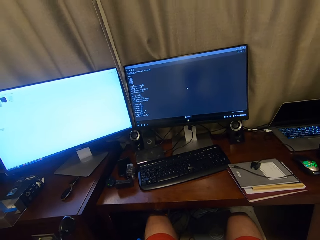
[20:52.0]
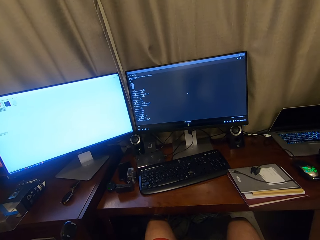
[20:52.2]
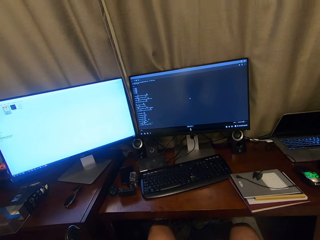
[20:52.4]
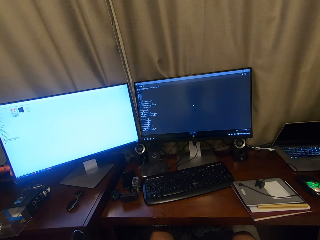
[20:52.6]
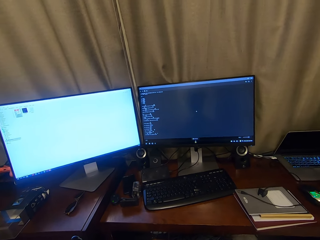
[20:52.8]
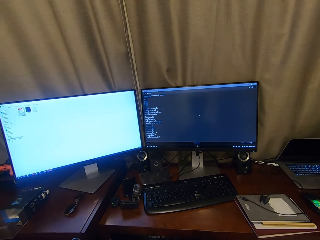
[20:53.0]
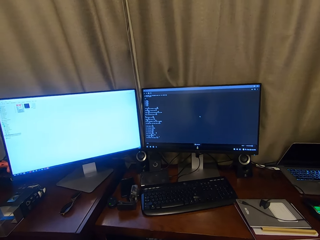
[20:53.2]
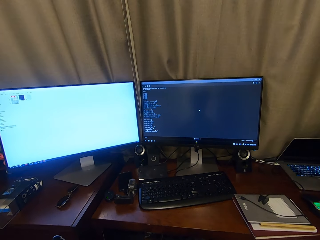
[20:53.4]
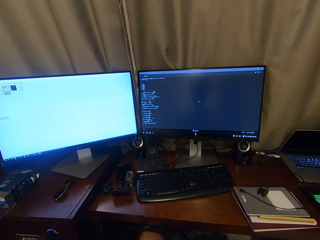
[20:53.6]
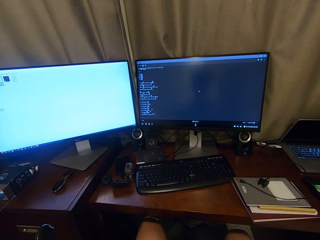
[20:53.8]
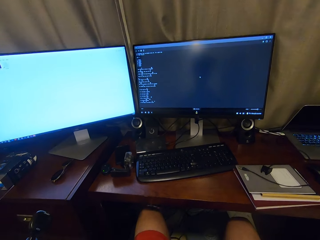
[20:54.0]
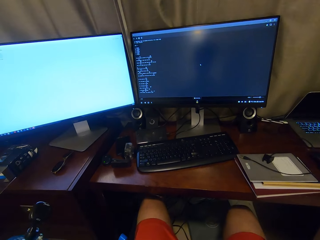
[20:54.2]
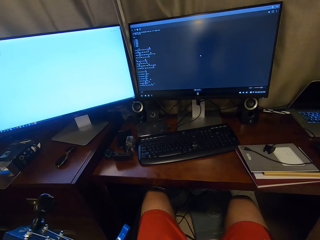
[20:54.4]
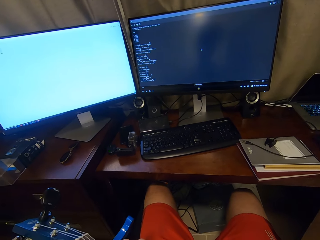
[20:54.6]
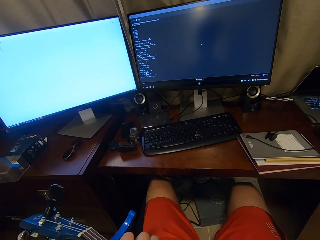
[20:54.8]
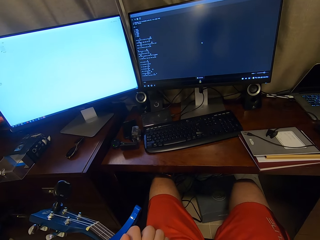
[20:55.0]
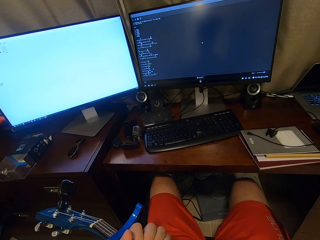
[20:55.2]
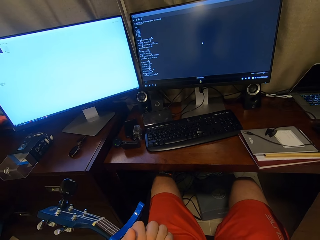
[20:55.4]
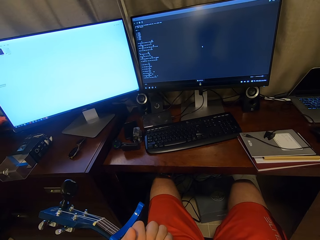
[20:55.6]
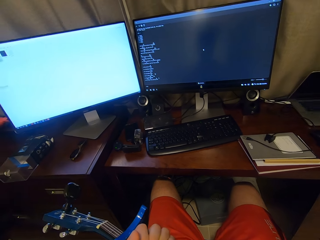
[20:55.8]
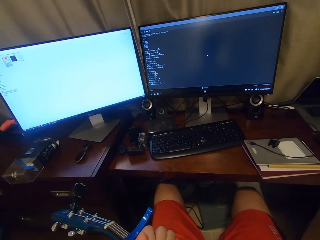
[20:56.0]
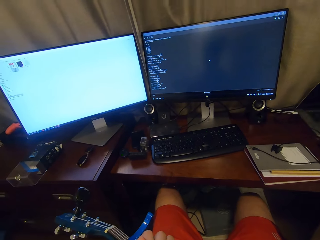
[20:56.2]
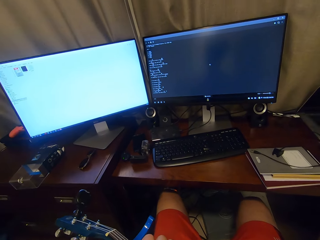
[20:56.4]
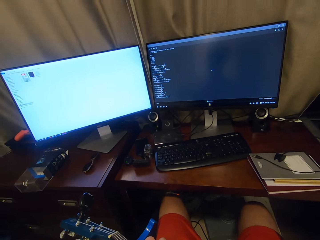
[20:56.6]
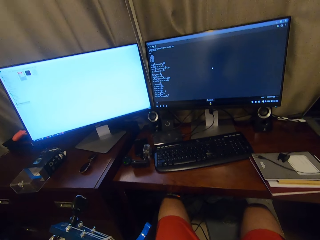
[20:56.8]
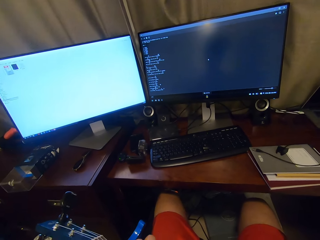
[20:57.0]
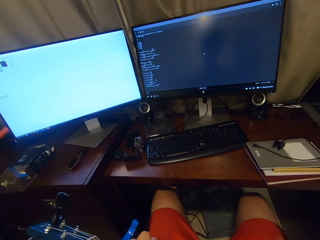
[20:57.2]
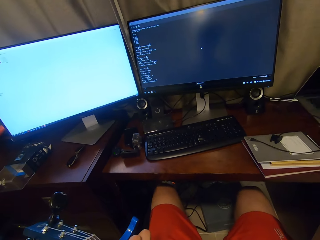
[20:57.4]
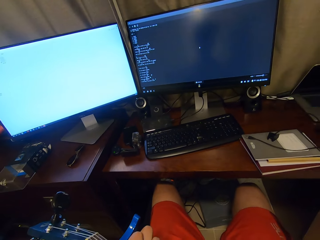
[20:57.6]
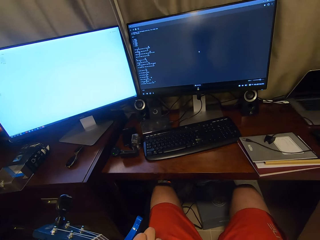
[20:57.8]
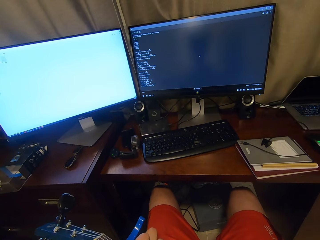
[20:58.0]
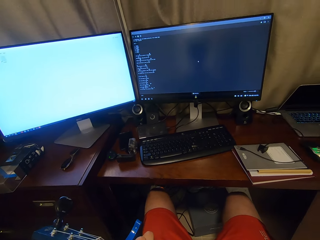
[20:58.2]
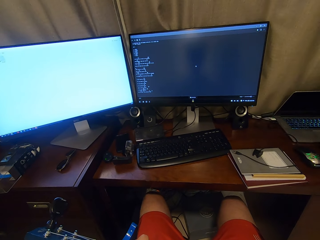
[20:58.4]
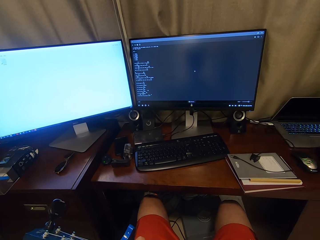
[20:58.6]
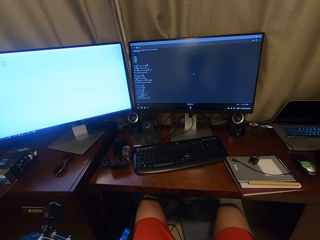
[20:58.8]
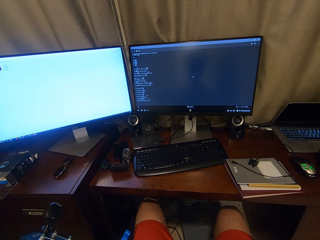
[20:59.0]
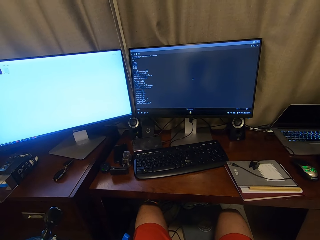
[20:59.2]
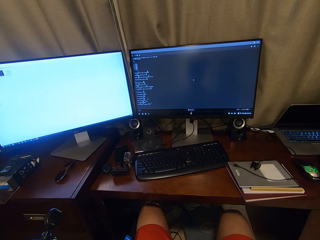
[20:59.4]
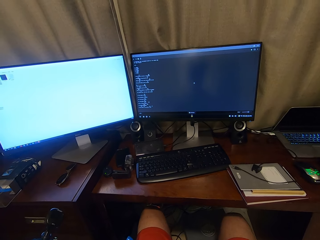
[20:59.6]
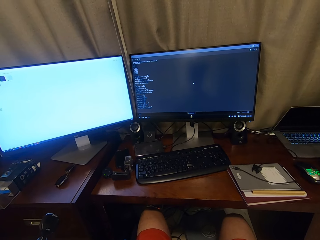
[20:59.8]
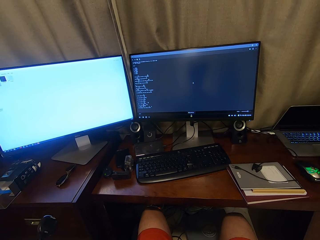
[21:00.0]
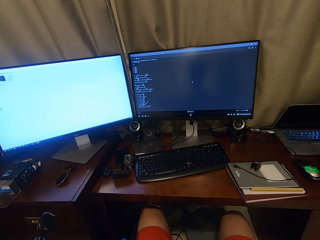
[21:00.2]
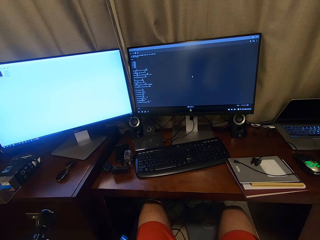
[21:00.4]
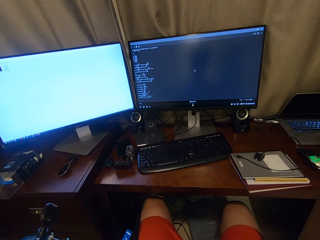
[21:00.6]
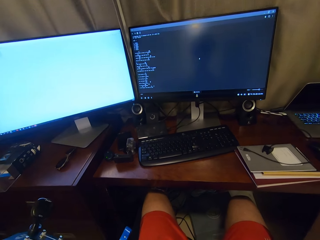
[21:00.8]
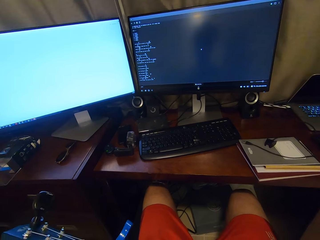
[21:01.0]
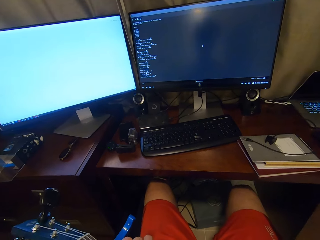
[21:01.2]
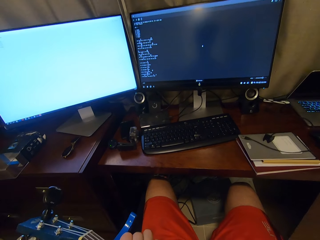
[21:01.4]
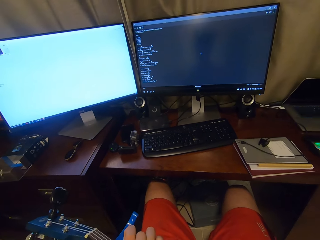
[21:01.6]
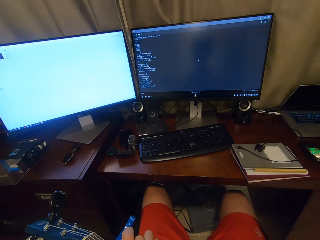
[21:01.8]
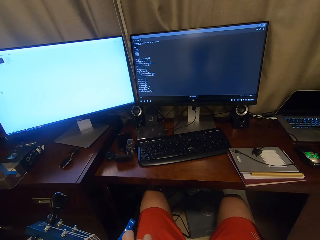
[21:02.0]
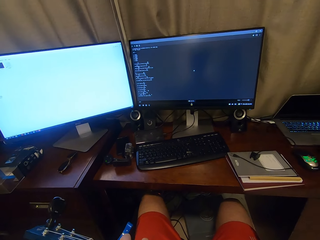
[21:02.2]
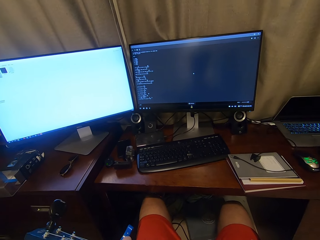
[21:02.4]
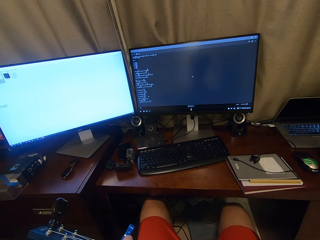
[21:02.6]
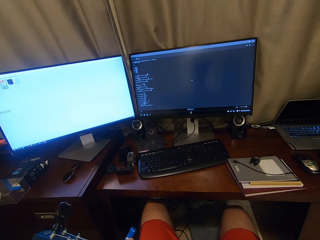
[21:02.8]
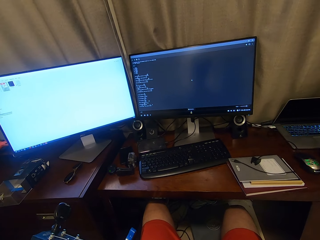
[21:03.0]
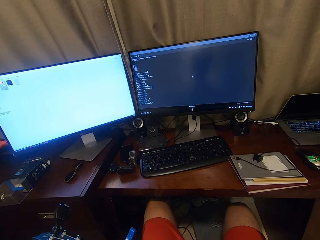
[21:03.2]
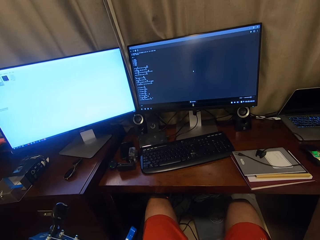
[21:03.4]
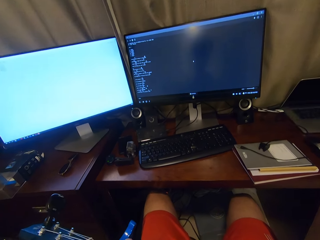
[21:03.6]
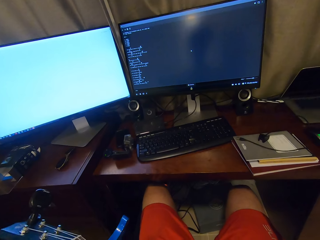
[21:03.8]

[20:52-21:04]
The camera wearer looks around. They play a guitar.

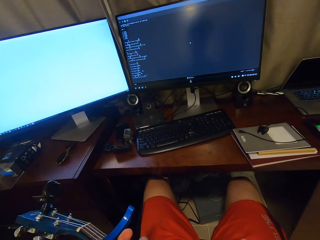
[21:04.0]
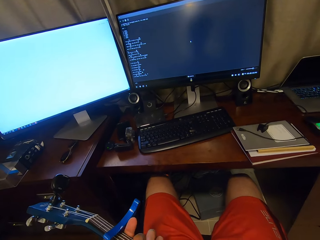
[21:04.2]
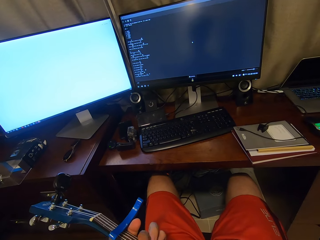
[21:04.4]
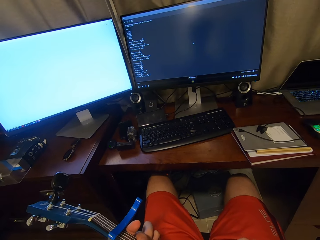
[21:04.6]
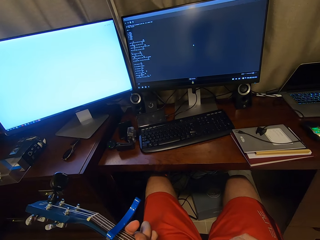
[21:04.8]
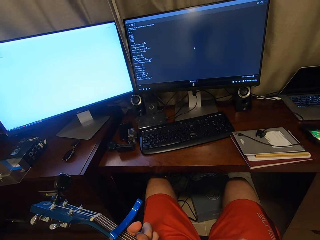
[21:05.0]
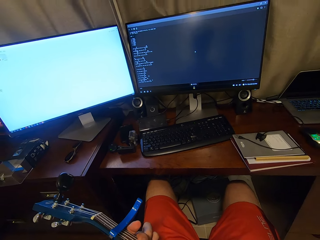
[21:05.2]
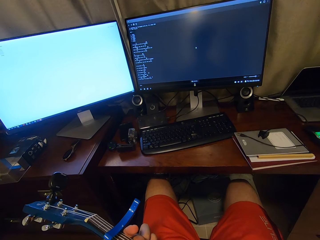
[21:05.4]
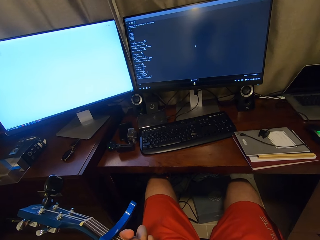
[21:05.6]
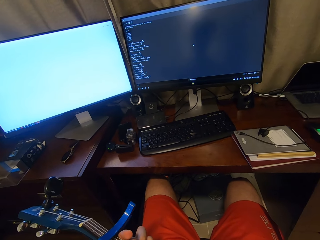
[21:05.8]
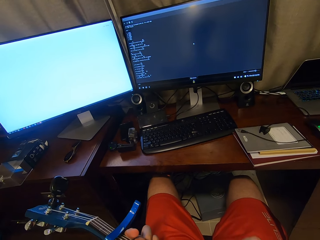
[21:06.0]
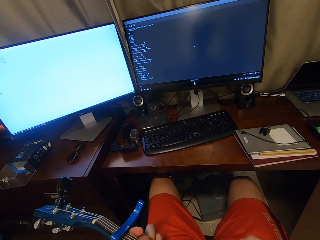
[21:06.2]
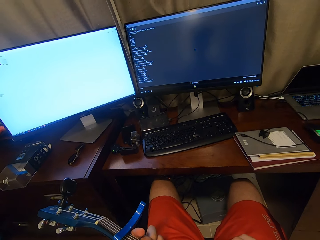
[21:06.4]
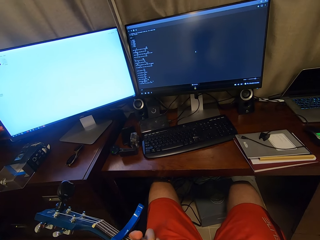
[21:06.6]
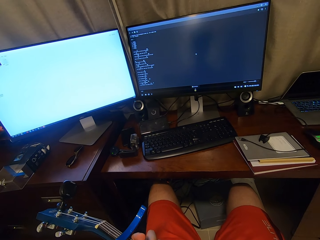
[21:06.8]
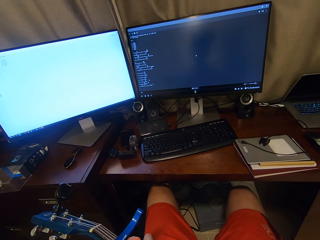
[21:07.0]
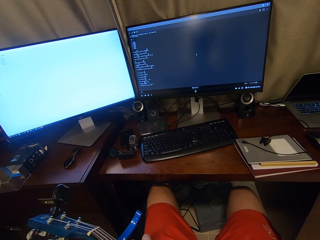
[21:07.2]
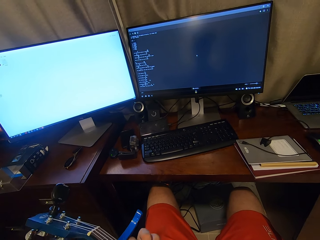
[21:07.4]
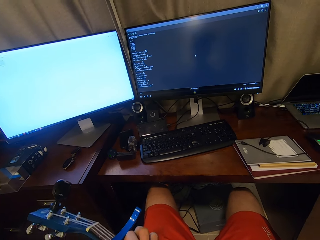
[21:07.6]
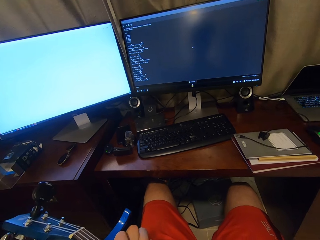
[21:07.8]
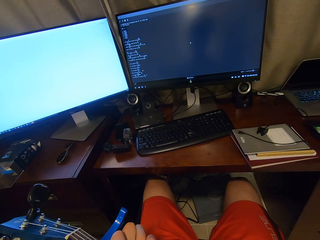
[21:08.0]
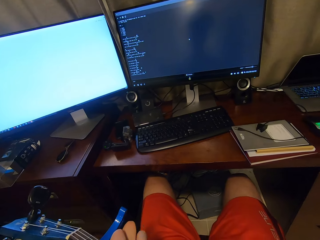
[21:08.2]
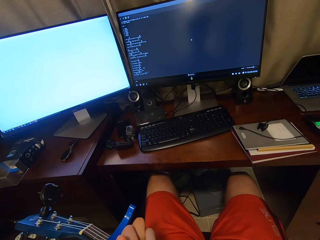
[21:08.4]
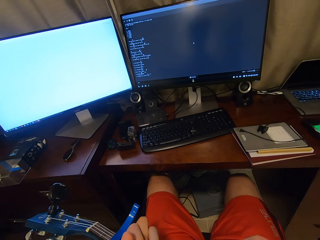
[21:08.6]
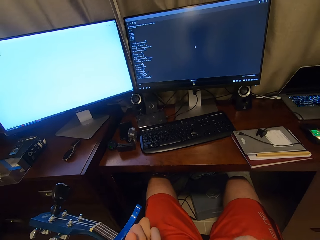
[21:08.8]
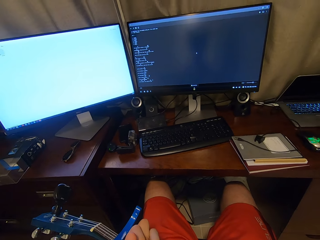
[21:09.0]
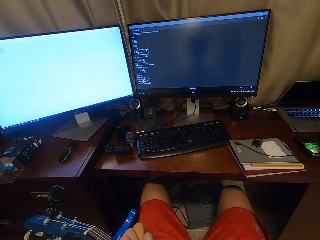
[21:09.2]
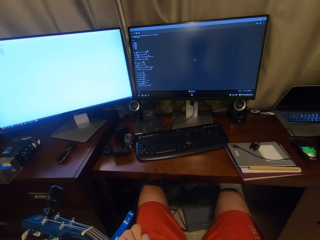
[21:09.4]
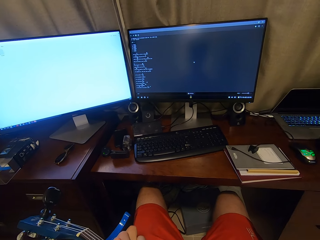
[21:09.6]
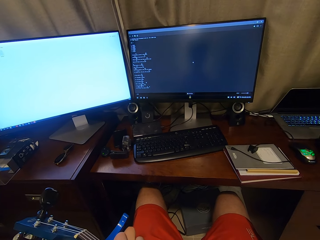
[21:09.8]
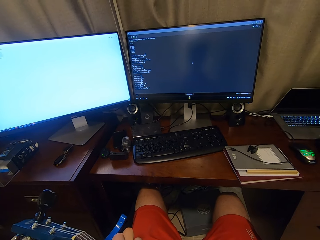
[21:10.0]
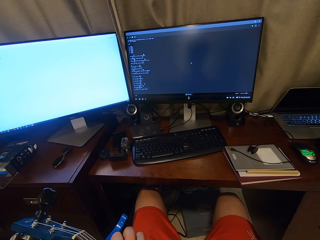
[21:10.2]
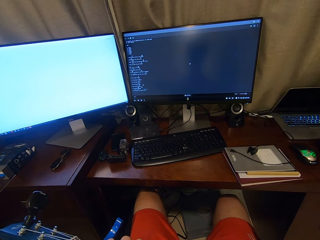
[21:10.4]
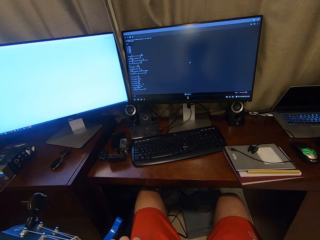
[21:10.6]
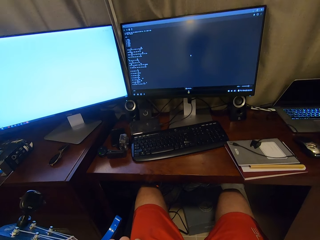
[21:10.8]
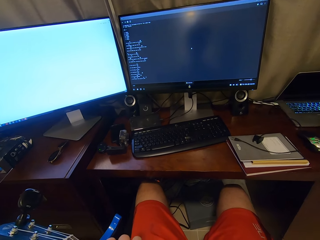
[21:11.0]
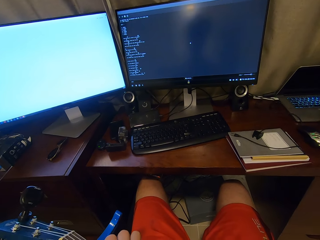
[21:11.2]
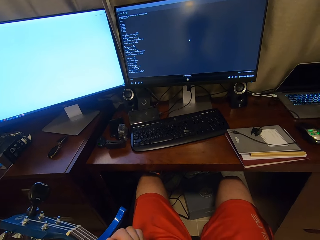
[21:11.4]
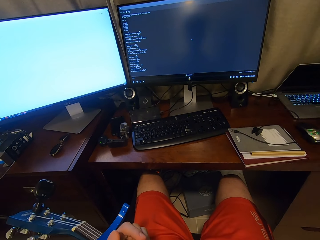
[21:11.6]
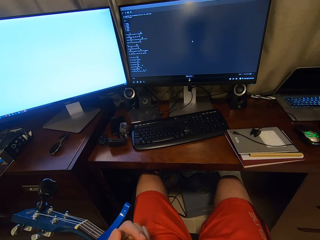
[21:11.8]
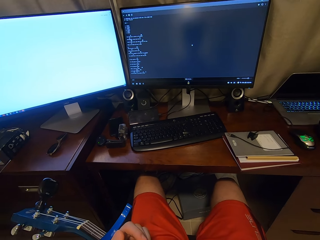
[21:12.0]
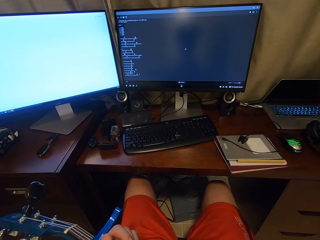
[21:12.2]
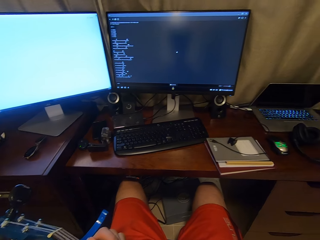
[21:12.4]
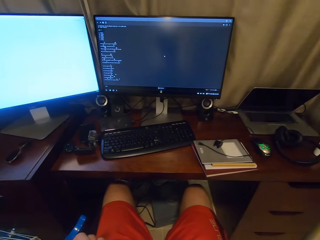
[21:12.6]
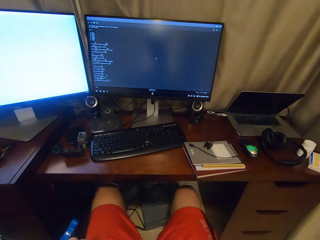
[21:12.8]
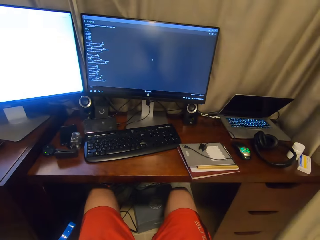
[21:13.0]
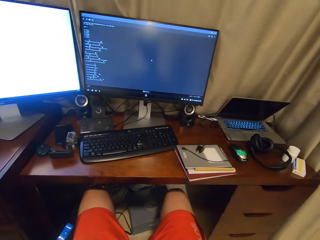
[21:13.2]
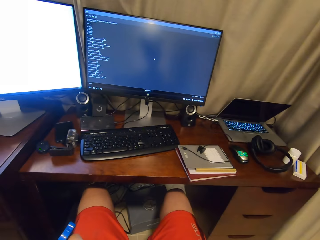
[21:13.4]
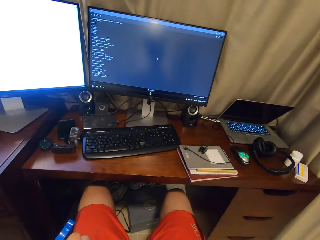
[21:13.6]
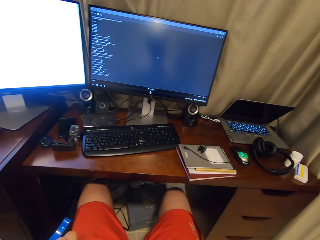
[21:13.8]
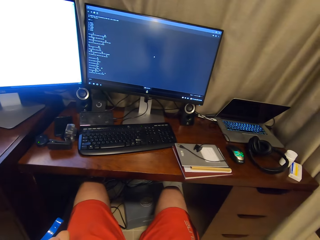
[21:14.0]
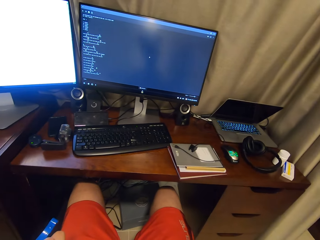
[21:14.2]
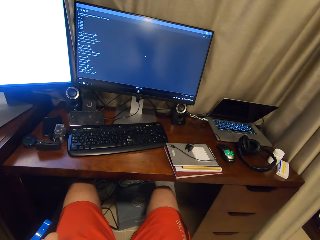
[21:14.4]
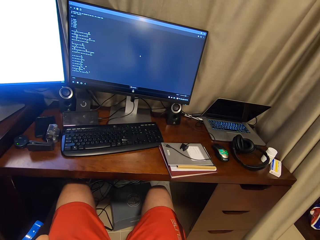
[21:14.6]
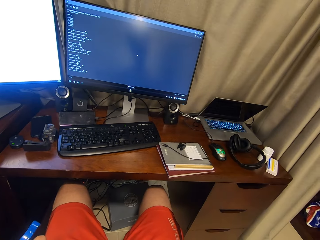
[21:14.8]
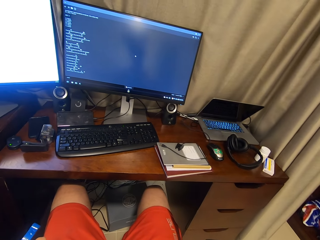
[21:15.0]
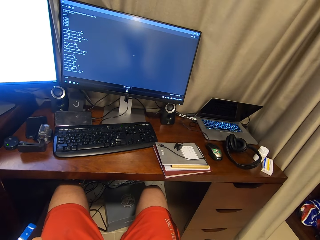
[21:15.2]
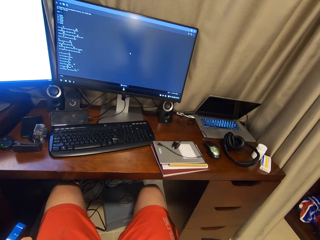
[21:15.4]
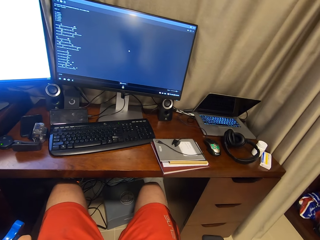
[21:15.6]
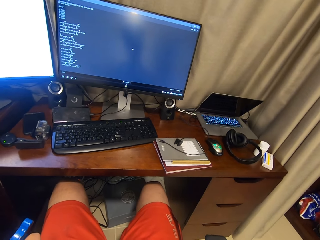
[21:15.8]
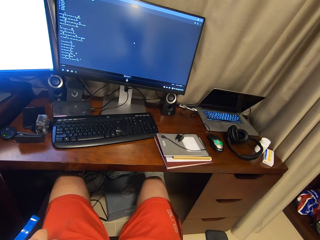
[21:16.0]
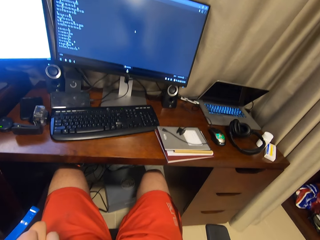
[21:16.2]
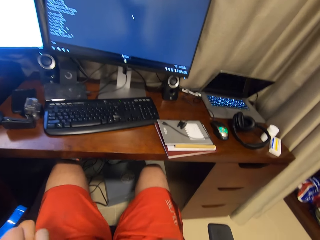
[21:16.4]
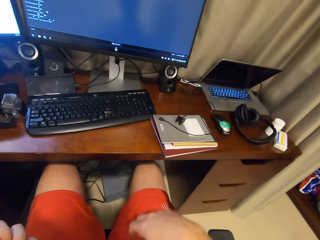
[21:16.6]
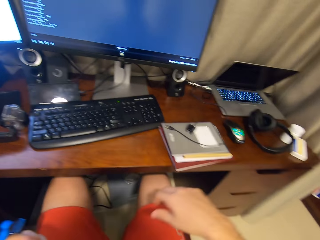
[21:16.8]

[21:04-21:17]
The camera wearer looks around.
